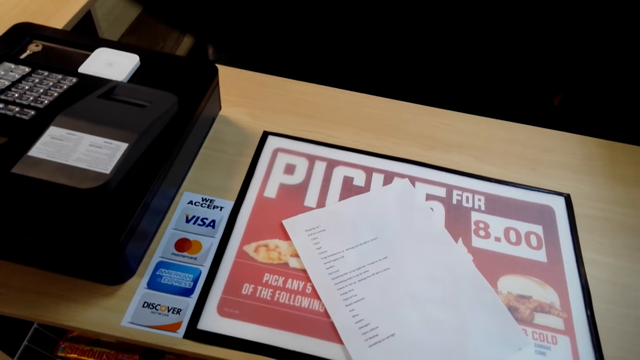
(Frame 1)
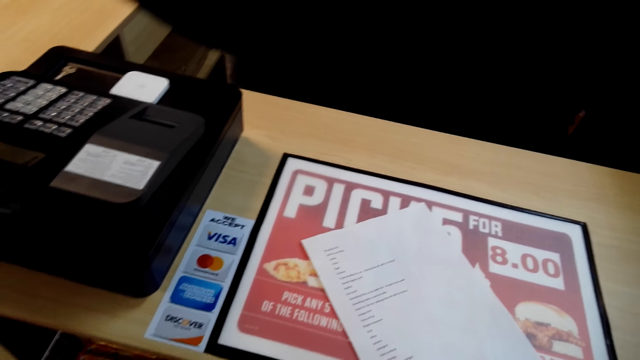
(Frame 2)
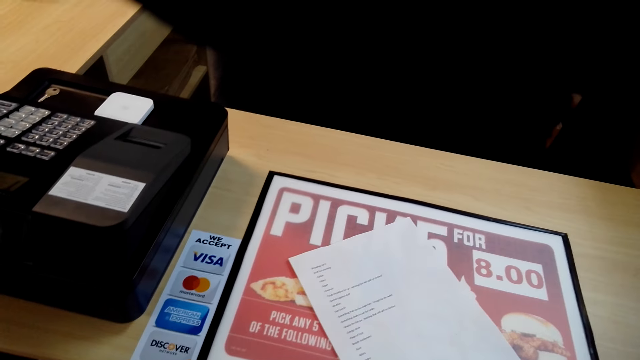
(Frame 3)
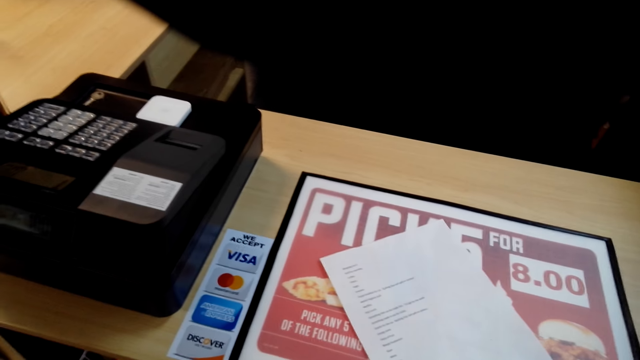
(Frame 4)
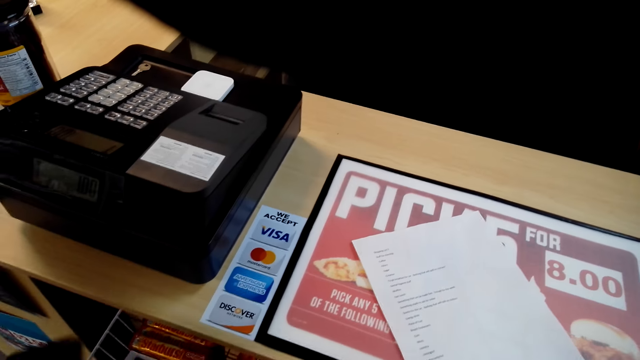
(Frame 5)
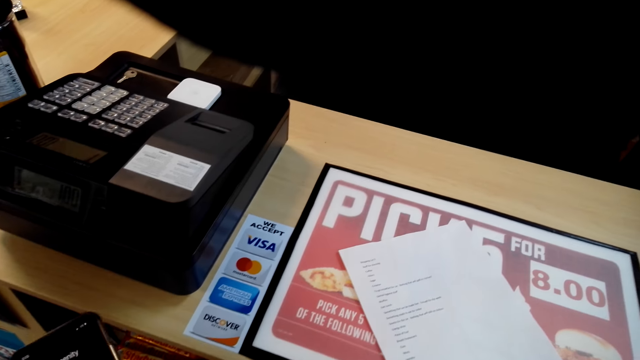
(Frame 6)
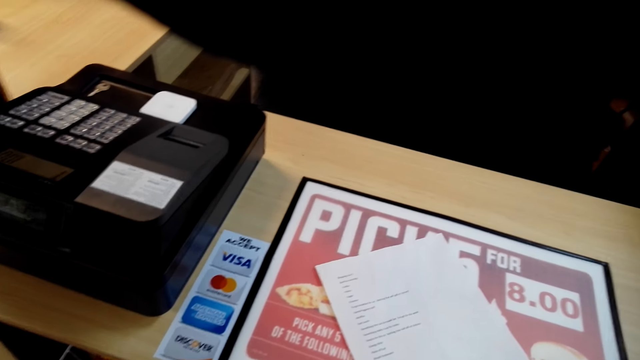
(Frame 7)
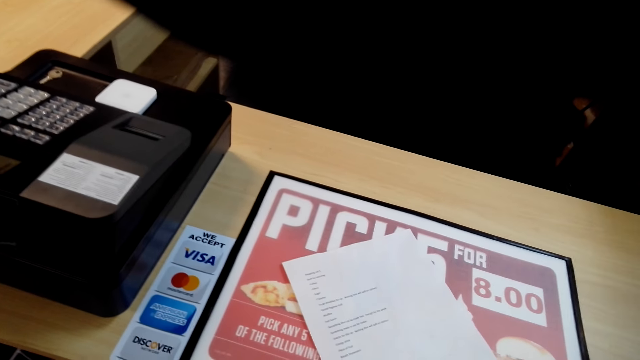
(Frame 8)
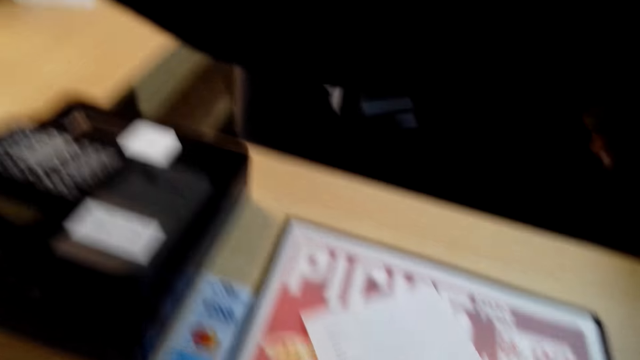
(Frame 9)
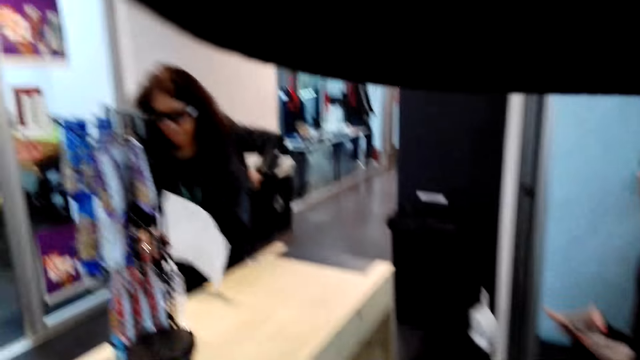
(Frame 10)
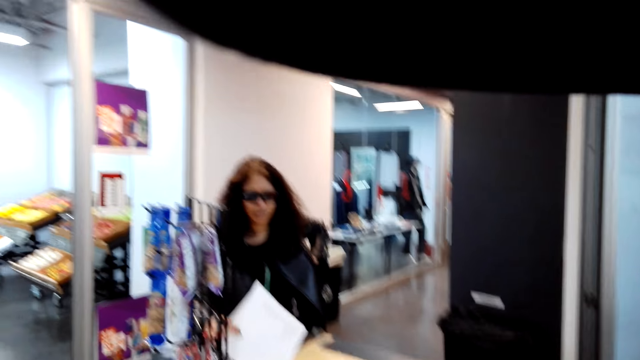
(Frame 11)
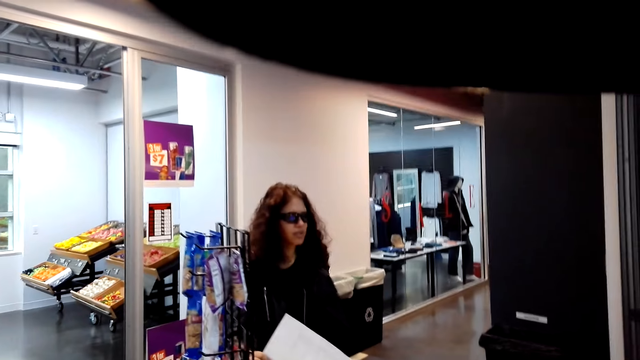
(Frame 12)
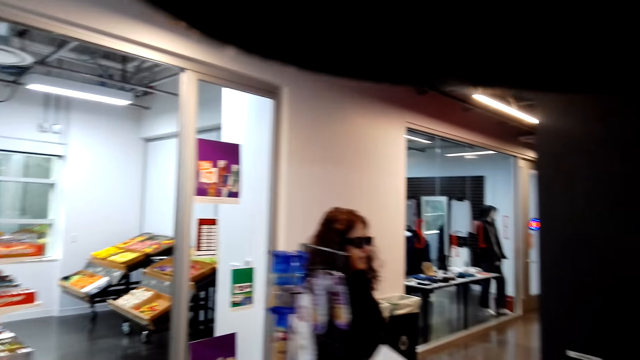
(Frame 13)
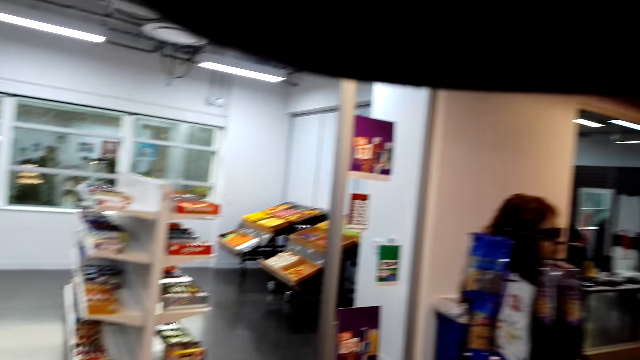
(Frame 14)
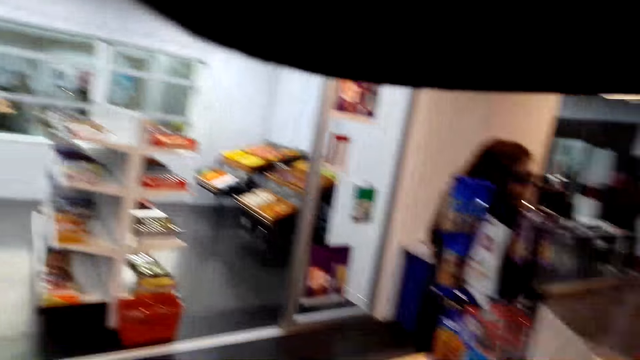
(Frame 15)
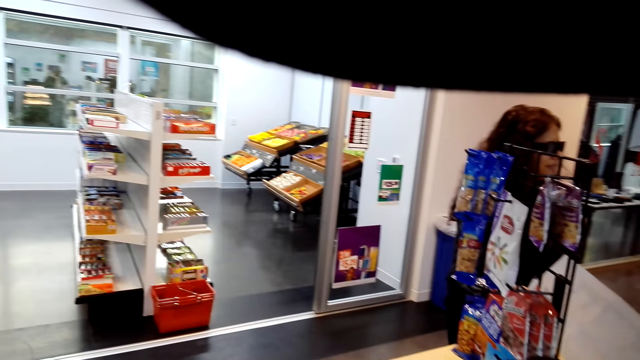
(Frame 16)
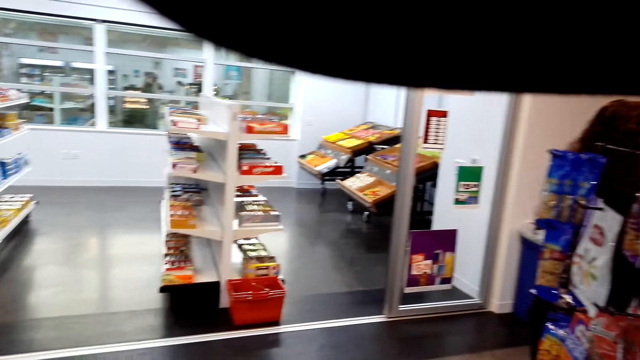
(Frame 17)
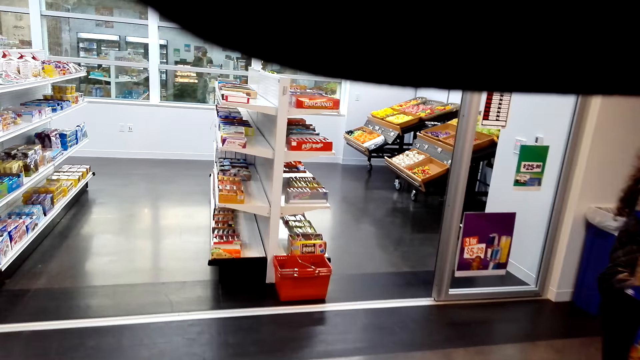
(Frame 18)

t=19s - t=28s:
The camera wearer talks to a person.

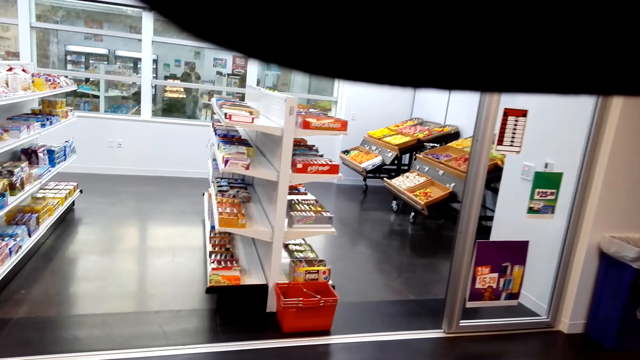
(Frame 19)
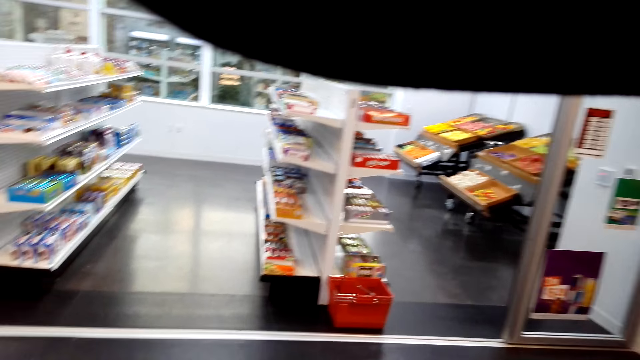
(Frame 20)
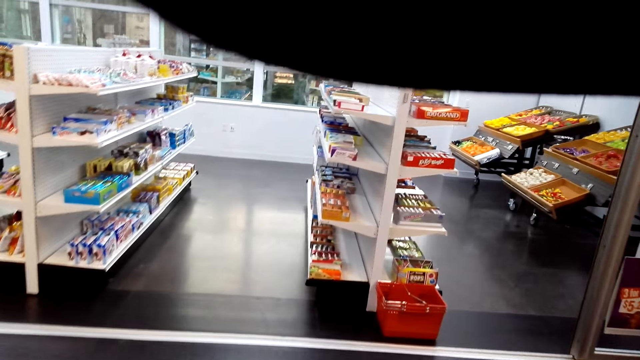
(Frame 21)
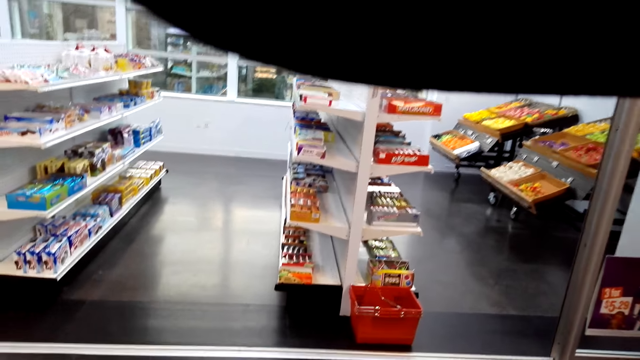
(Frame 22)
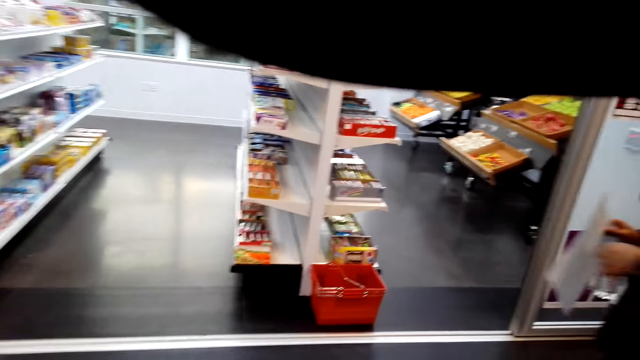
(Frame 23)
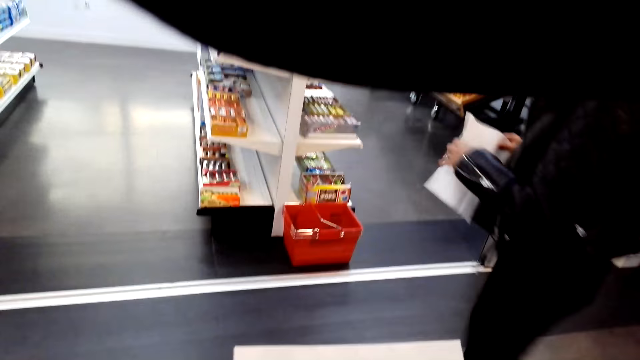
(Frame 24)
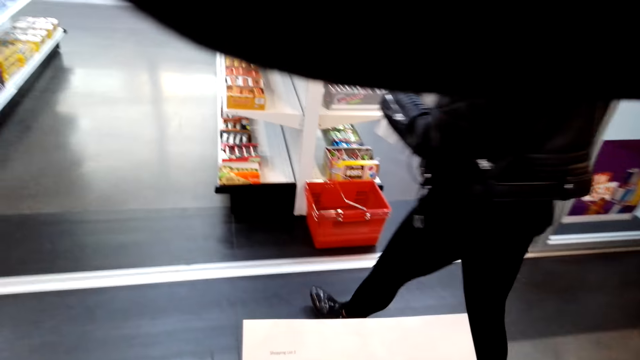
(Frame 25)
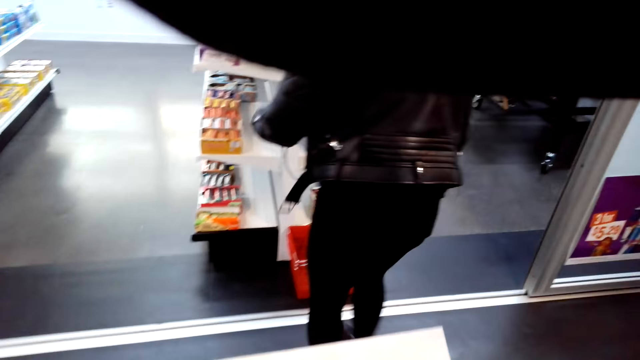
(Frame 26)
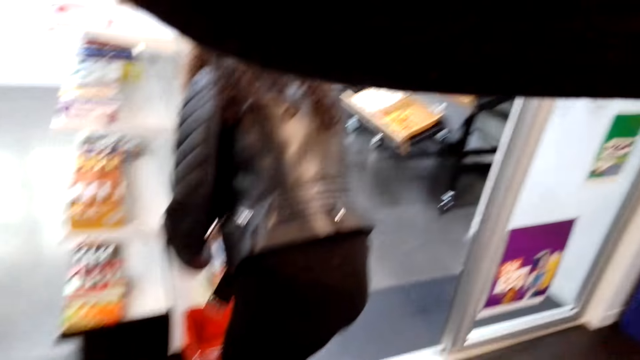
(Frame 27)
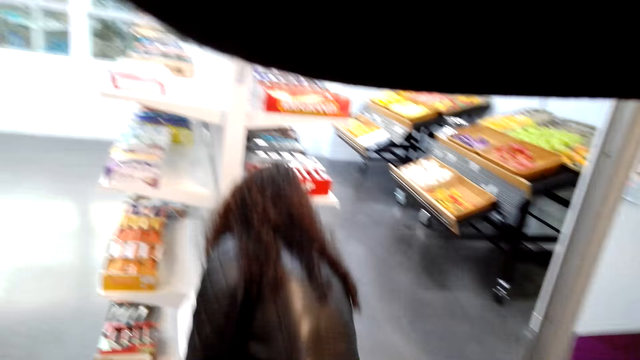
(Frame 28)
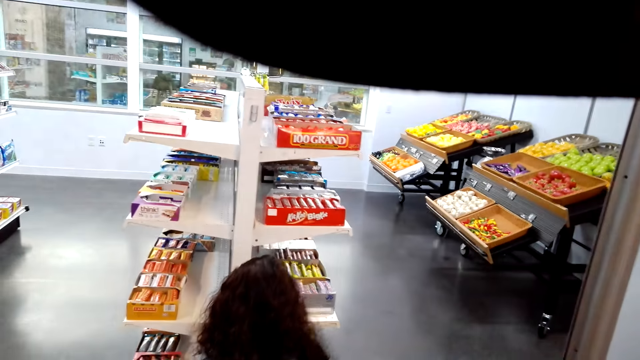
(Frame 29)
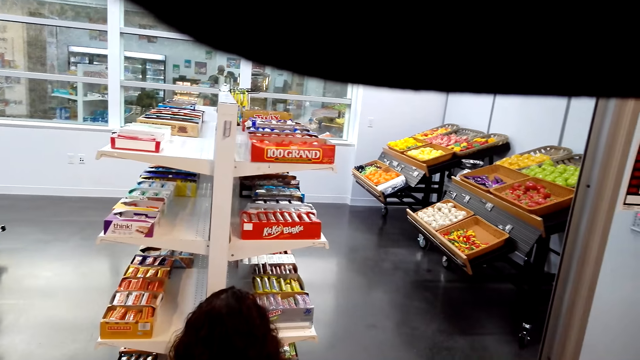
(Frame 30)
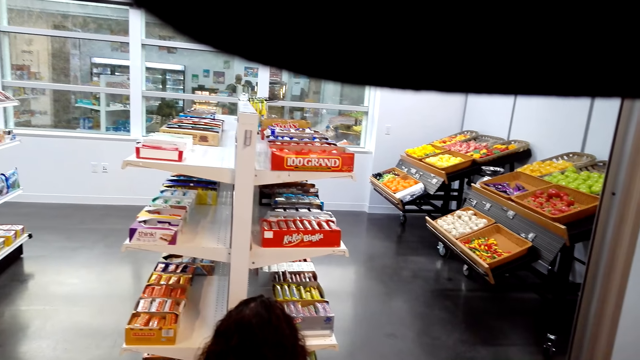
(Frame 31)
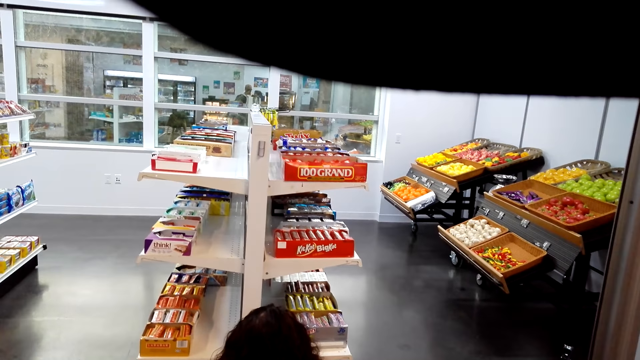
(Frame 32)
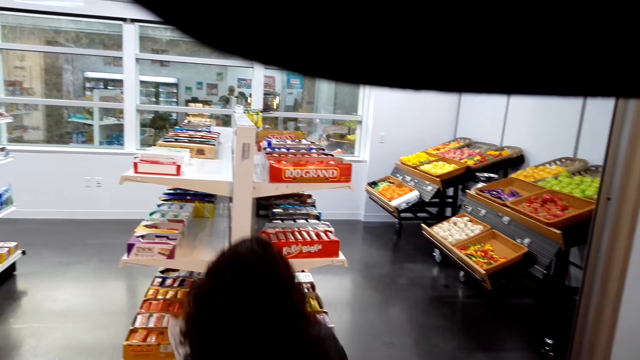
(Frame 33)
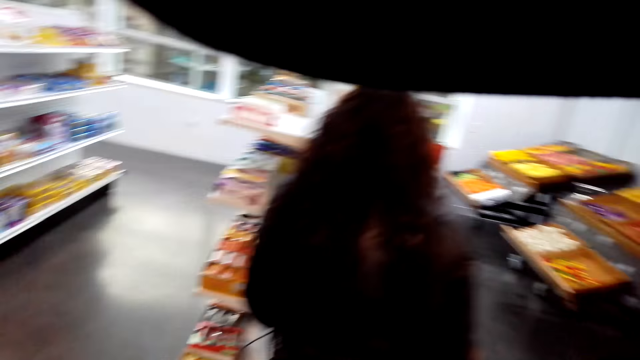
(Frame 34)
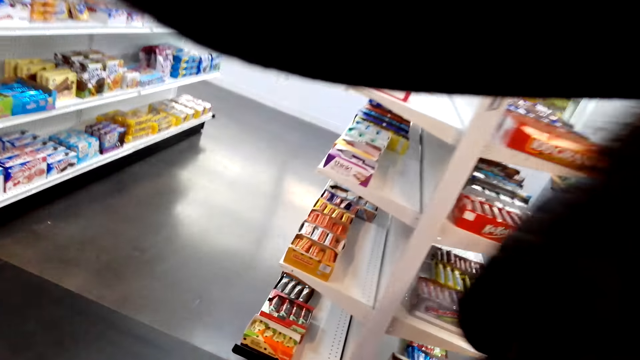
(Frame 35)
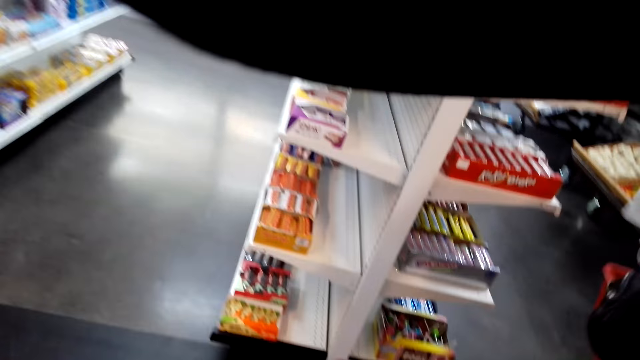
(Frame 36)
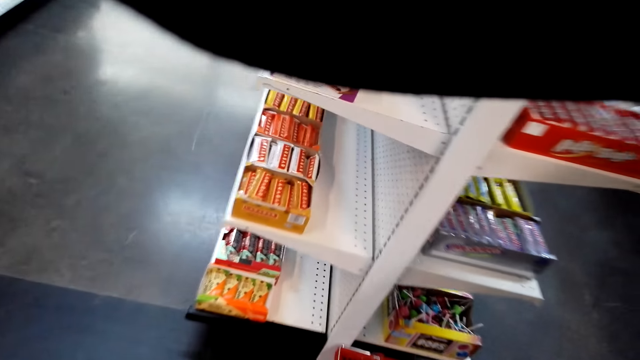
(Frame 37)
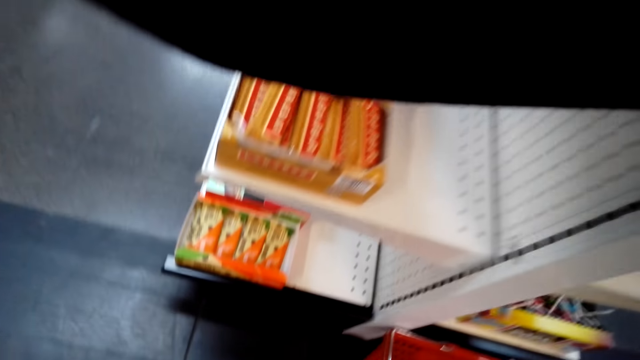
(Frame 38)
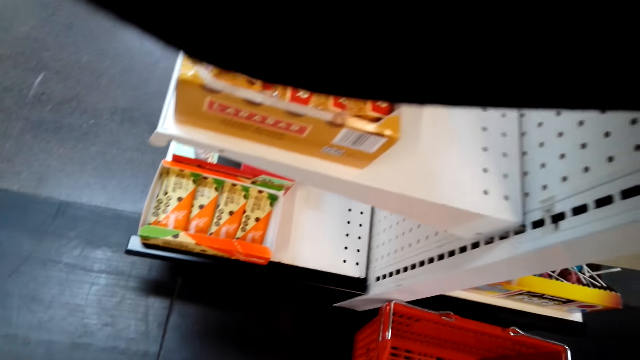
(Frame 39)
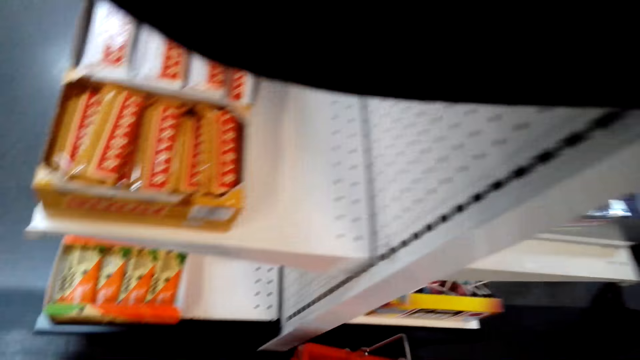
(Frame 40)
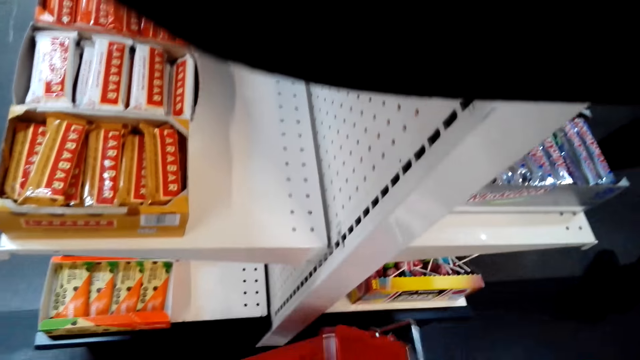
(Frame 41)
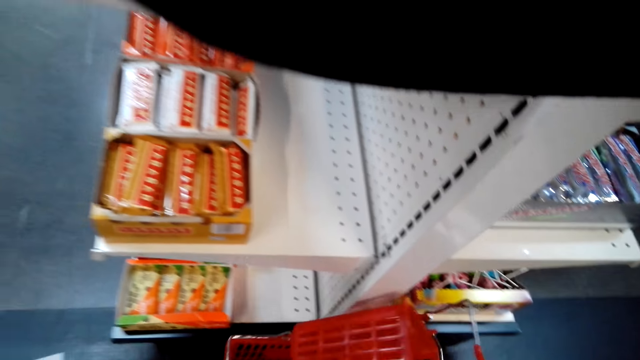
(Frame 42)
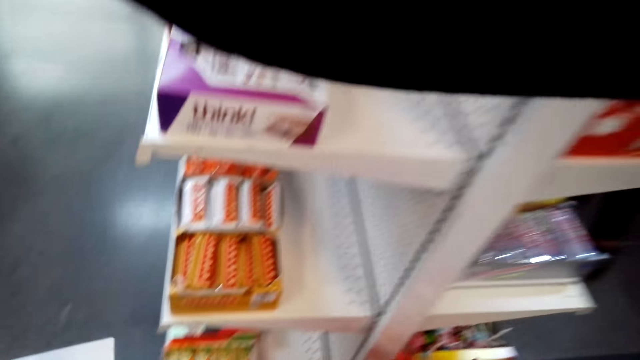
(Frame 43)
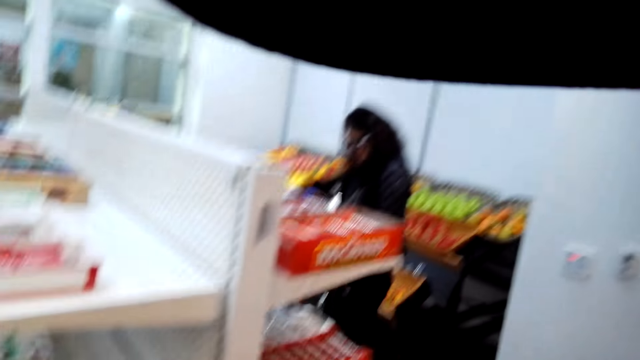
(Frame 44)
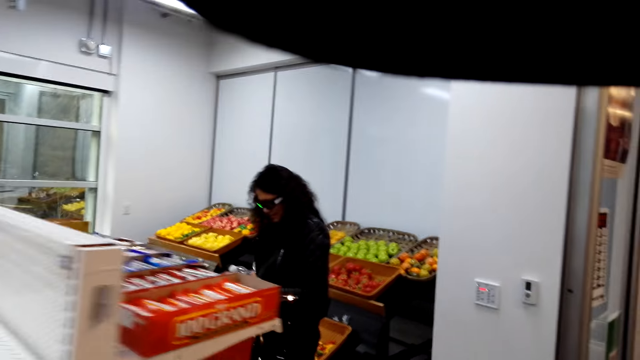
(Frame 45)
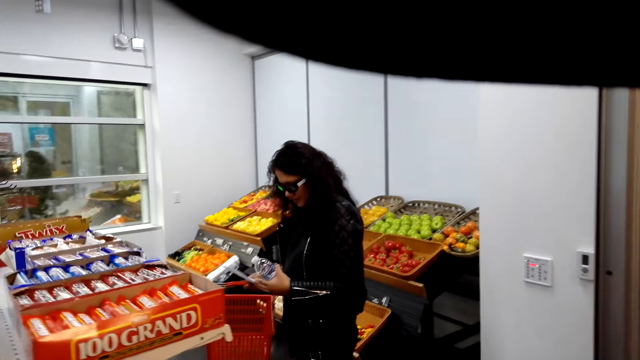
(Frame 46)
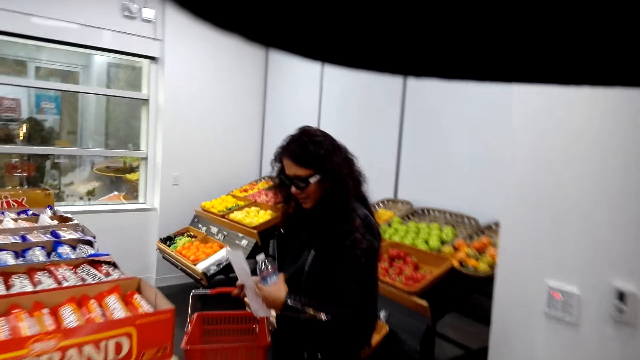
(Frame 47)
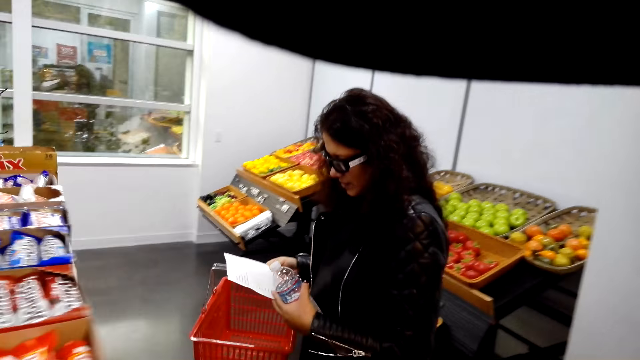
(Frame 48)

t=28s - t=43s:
The camera wearer walks around the supermarket. A person takes the shopping basket or bucket on the floor. The camera wearer picks the shopping bucket. They walk around the supermarket and dialogue to the person.
